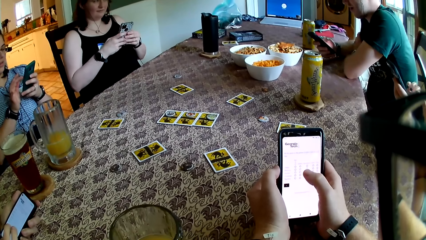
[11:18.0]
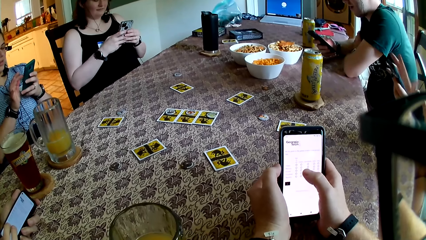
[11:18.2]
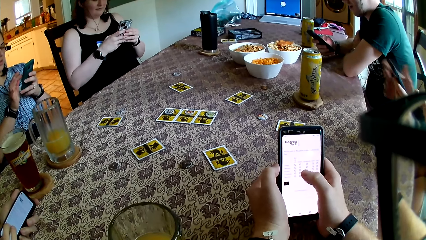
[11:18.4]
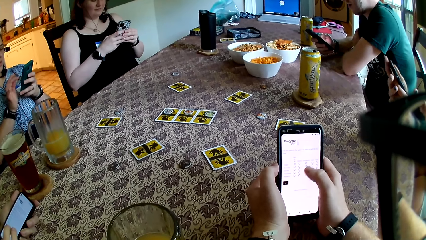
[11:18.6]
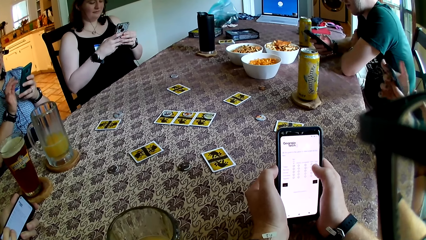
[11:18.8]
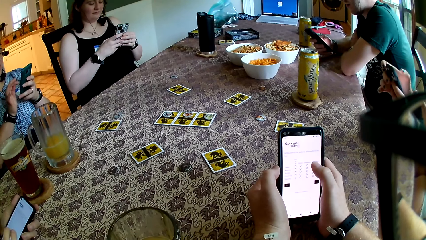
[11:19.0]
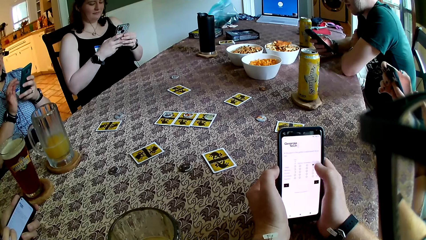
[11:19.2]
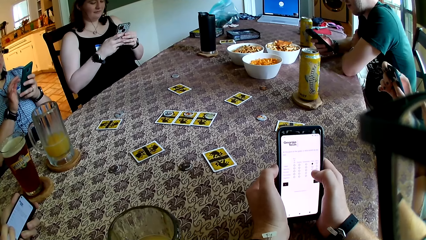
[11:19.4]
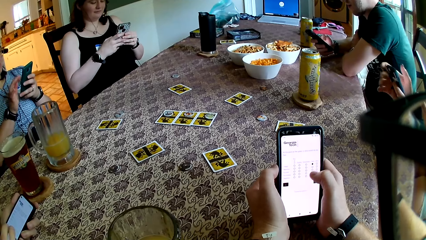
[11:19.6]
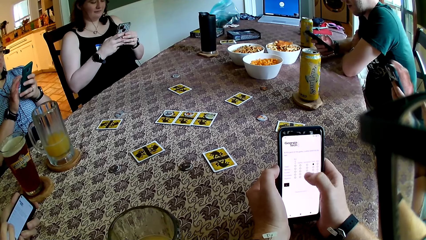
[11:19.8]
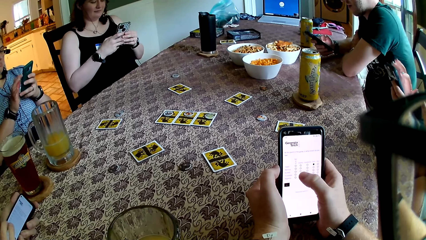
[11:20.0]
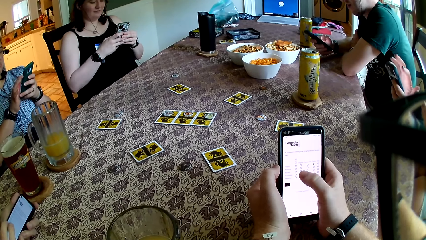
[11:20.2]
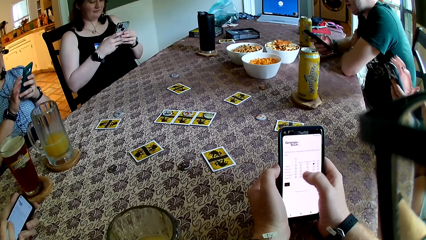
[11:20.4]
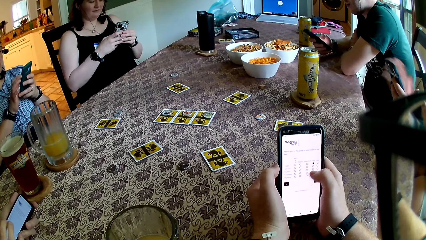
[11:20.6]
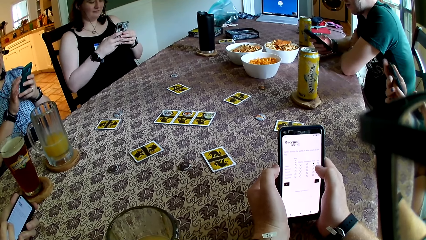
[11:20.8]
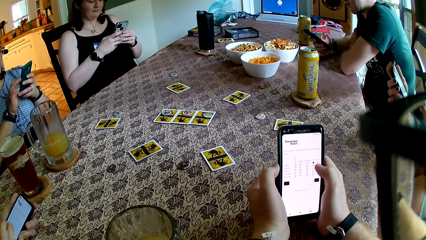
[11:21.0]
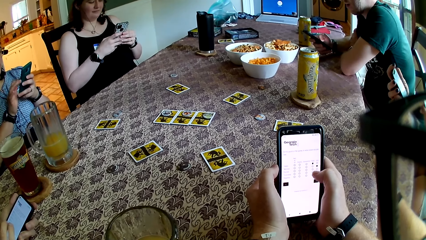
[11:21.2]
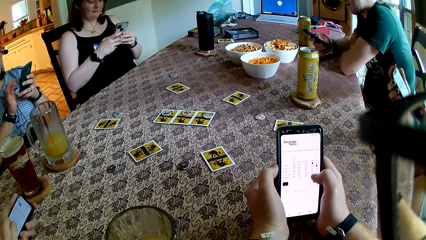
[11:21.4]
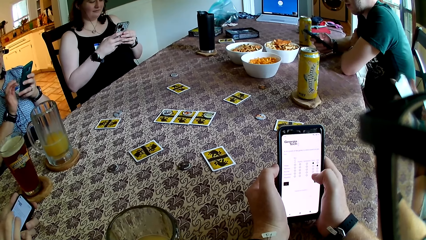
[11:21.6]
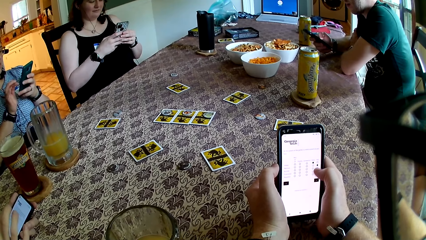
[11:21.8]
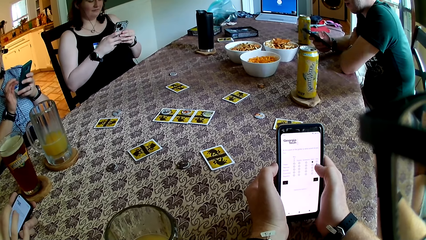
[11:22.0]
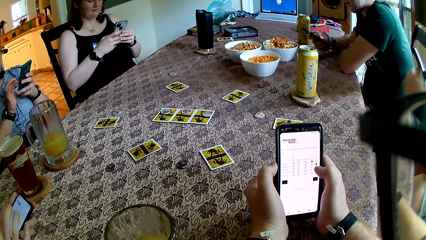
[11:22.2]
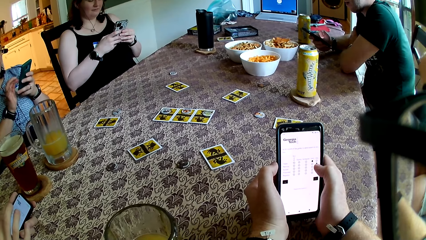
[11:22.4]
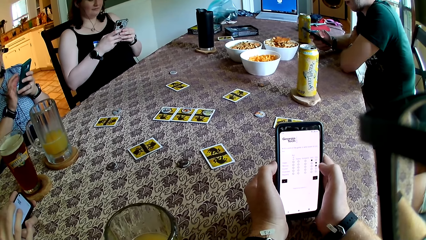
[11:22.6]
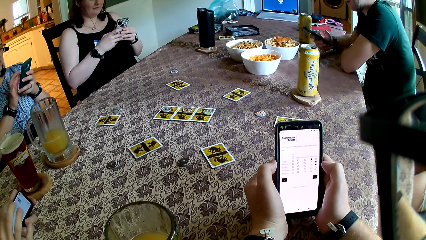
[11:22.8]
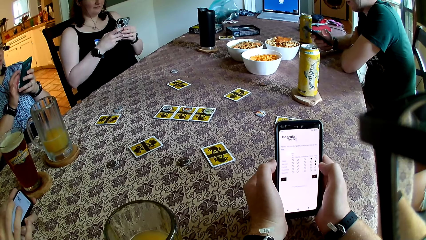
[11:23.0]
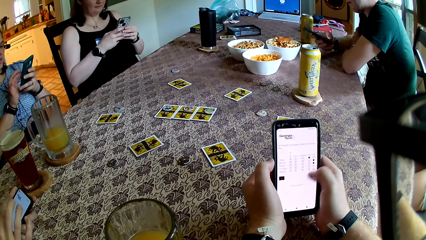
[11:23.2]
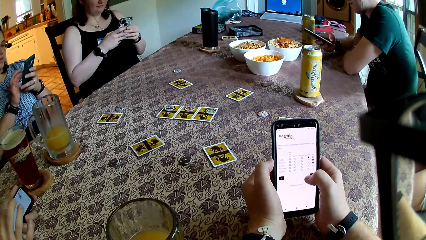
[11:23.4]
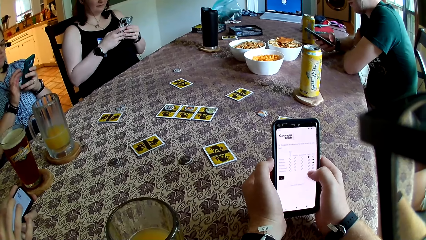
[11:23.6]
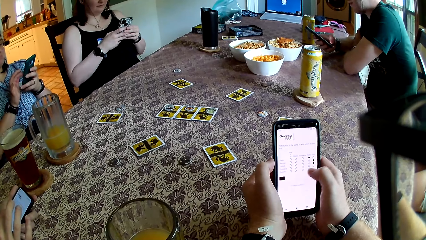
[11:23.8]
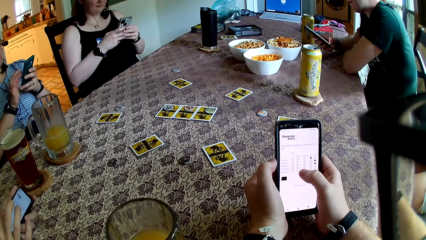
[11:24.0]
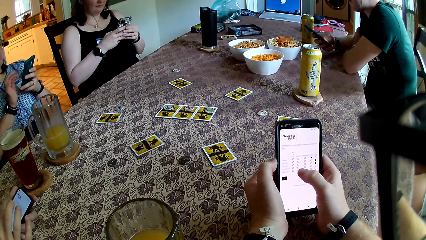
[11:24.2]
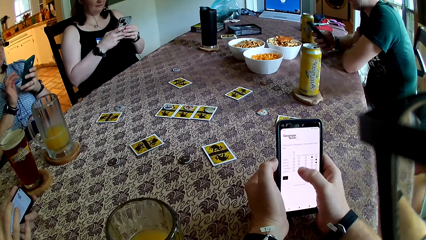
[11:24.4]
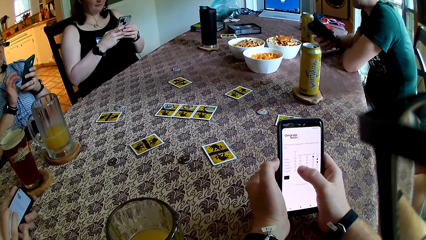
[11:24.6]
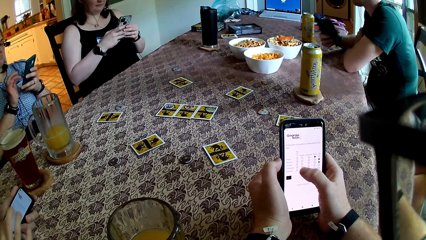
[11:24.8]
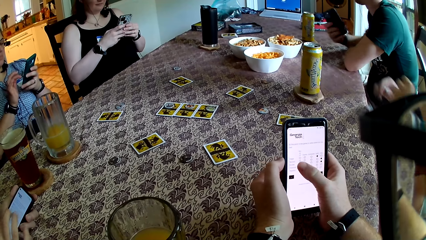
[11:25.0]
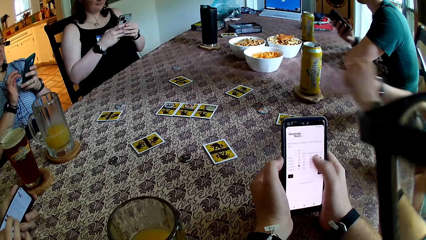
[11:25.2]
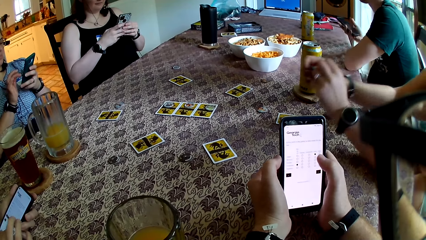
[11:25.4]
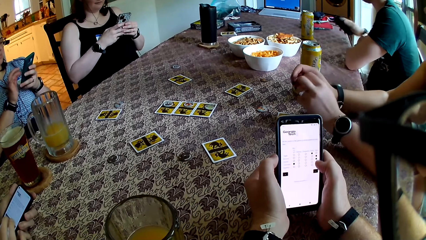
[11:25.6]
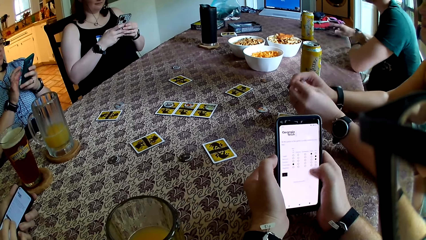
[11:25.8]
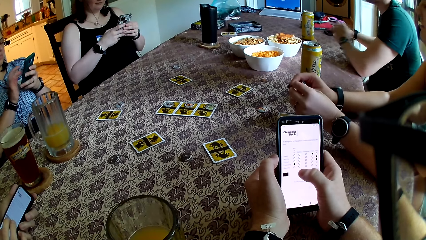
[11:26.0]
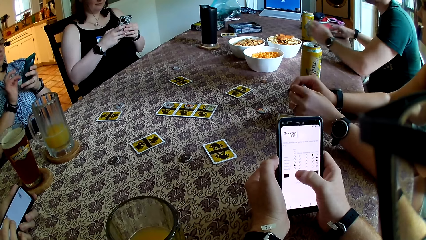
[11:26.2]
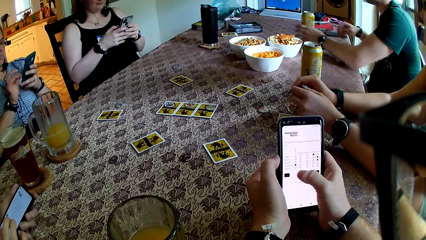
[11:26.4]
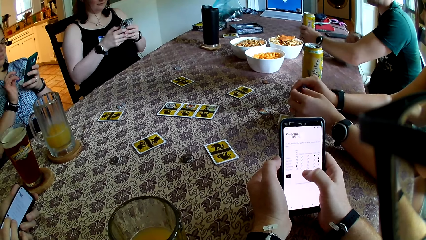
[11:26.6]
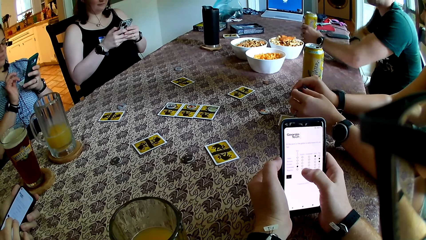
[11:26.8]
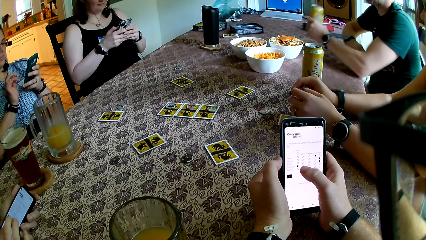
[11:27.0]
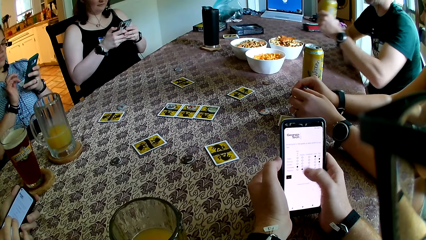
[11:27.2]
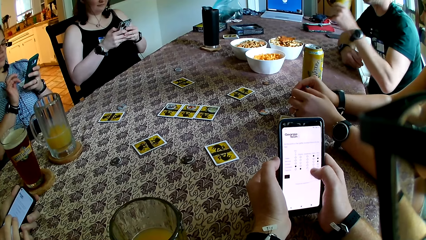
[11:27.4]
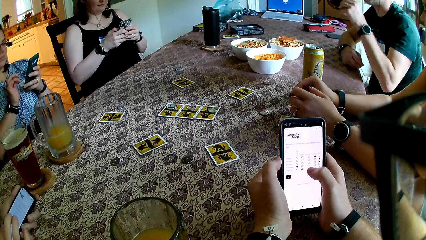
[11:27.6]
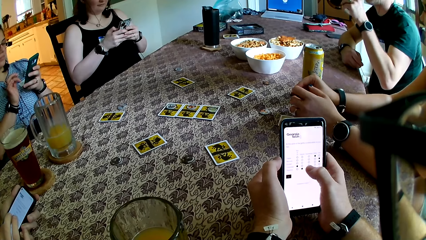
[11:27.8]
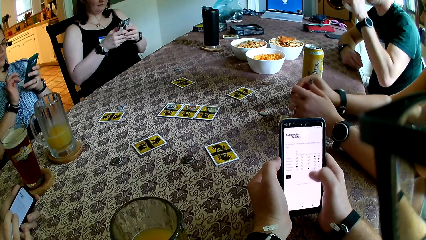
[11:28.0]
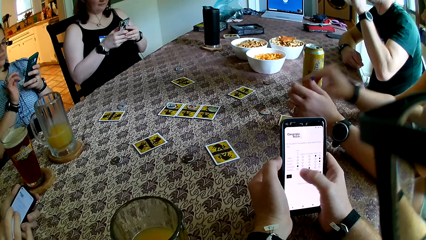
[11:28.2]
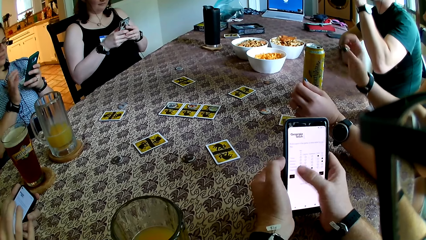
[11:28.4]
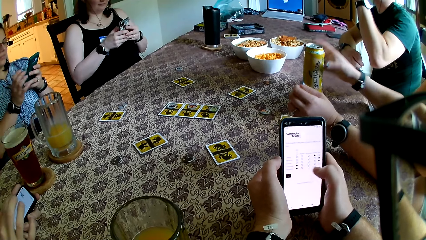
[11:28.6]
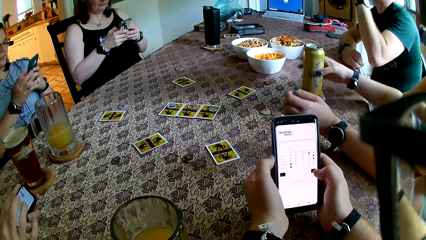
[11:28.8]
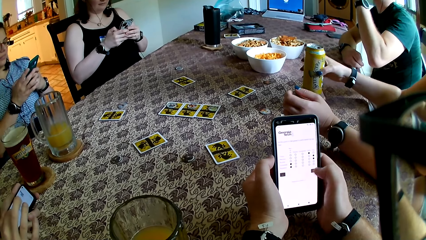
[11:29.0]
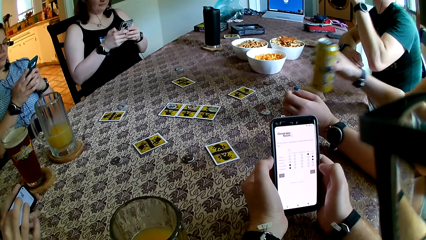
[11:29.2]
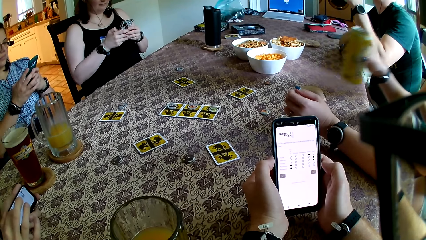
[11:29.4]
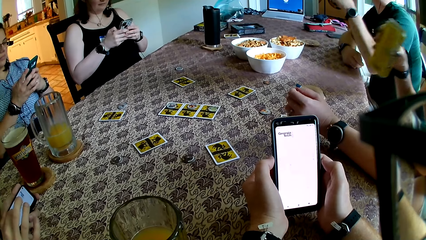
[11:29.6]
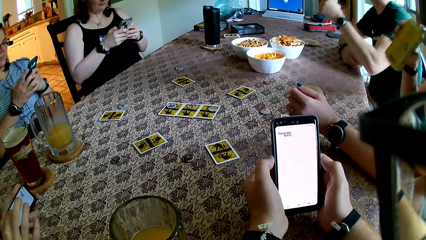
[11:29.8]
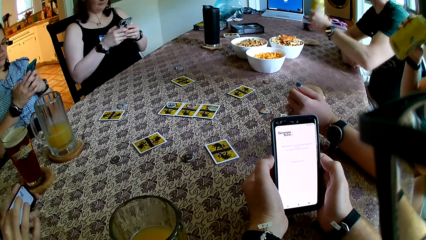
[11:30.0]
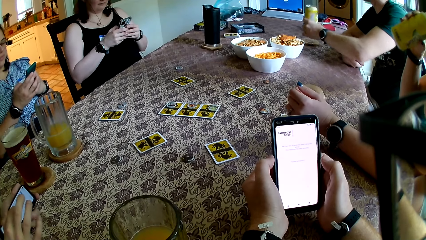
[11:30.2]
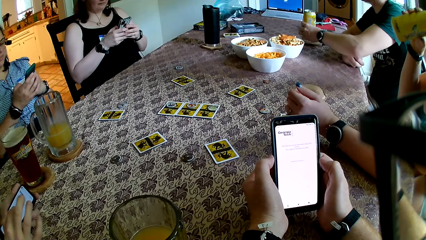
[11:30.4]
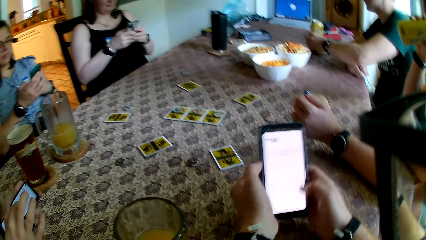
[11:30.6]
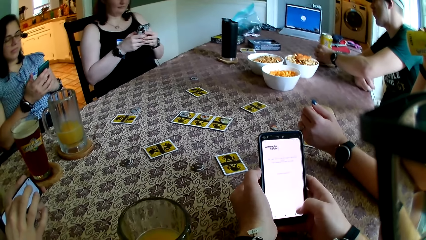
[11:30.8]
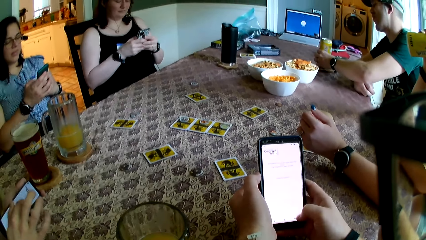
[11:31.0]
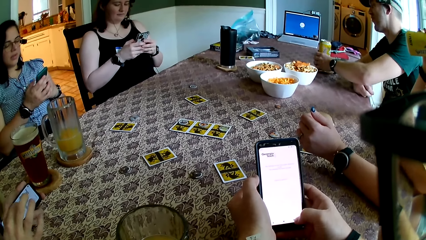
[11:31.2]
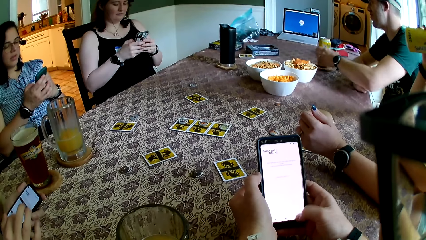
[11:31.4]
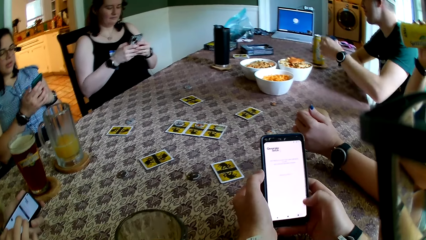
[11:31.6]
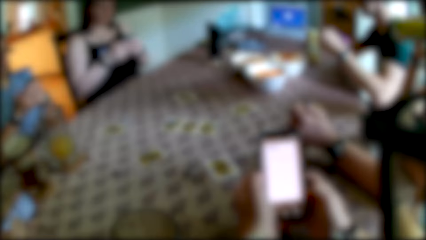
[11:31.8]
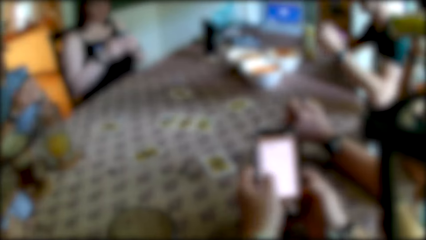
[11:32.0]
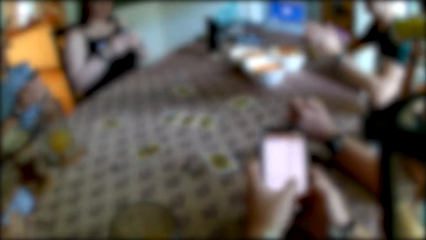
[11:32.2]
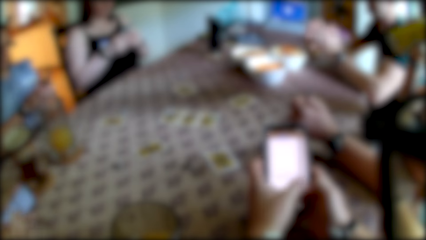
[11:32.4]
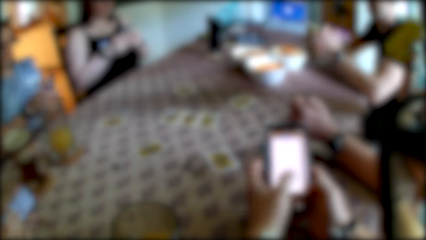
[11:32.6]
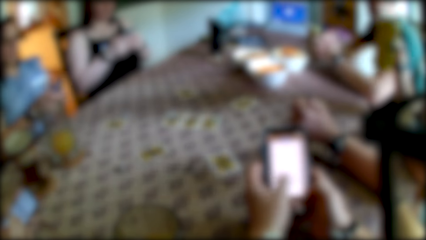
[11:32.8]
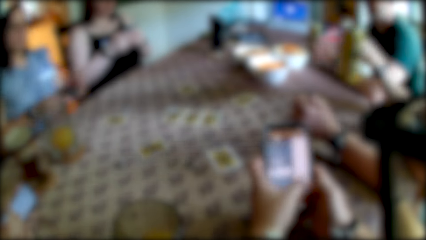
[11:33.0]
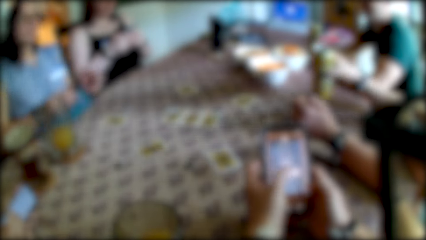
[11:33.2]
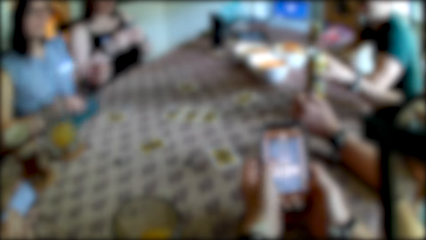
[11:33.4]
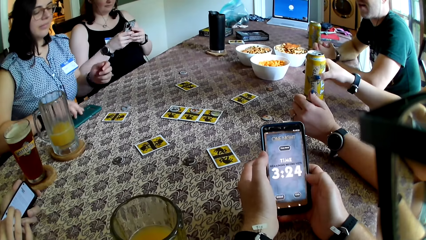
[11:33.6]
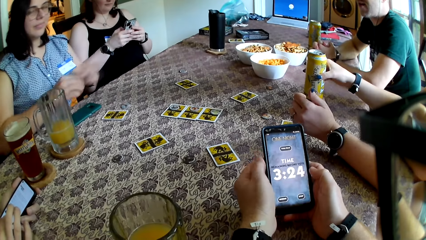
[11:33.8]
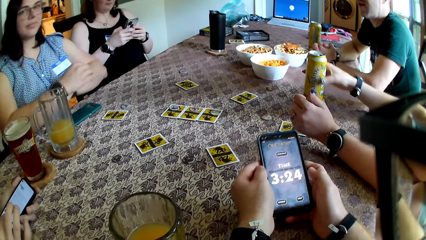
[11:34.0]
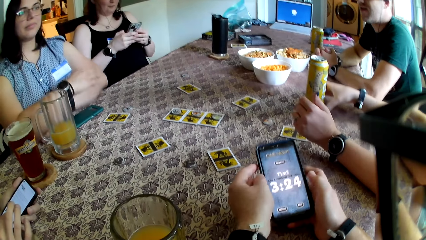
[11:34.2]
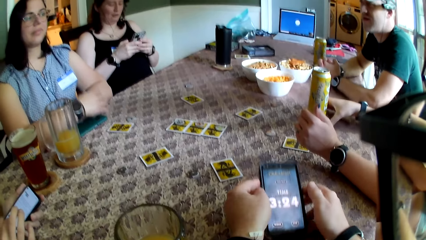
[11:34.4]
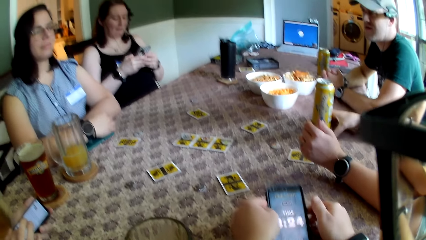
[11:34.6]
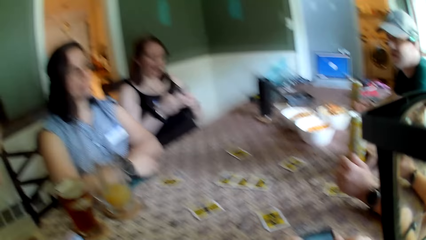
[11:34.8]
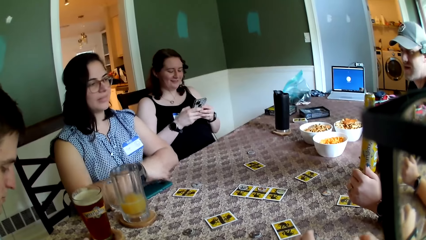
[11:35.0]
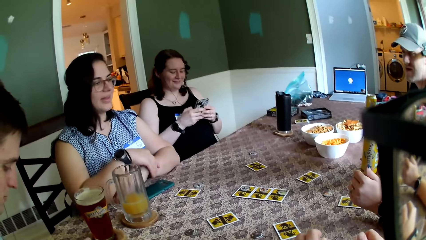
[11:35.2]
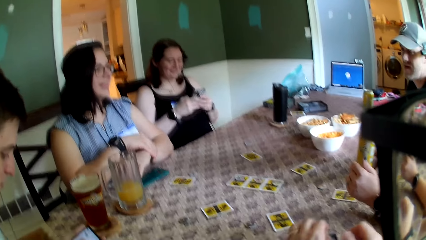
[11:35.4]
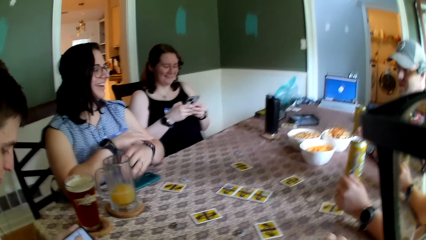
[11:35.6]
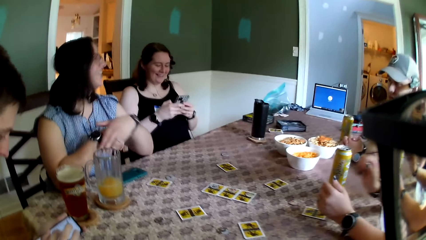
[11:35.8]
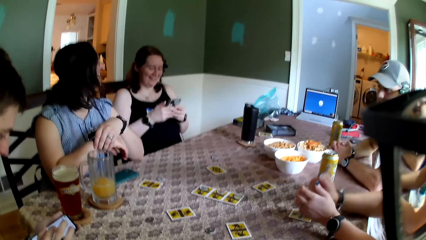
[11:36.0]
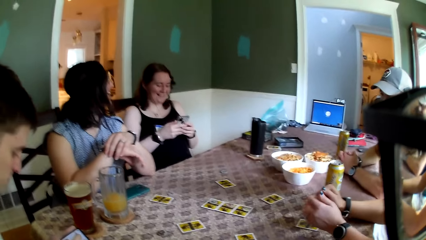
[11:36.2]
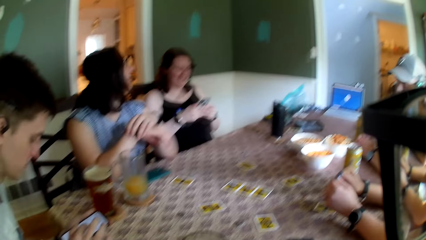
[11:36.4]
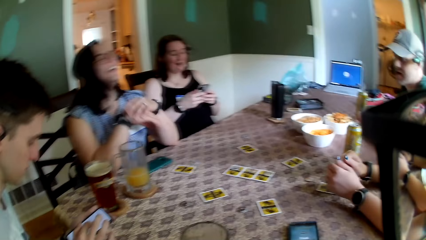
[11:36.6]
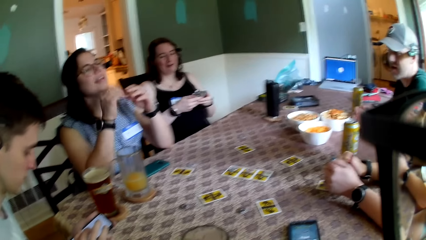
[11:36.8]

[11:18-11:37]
A woman drops the phone on a chair with her right hand. The woman places both hands on the table. A man drops the phone on the table with his right hand. The man picks up a can from a coaster on the table with his left hand. The man drinks beer from the can with his left hand. The woman picks up a can from a coaster on the table with her right hand. The woman drinks beer from the can with her right hand. The man drops the can on the coaster on the table with his left hand. The woman drops the can on the coaster on the table with her right hand. Another woman drops the phone on the table with her right hand. The other woman places both hands on the table. The camera wearer drops the phone on the table with his left hand. He looks around the apartment.
